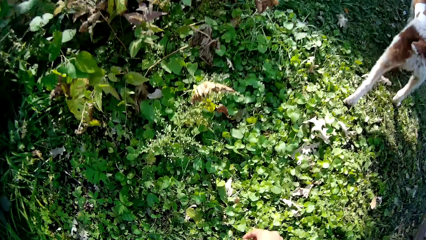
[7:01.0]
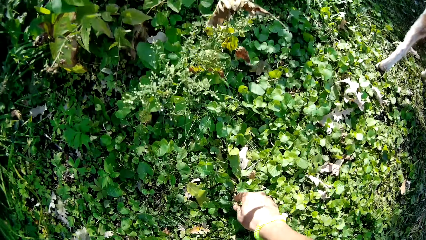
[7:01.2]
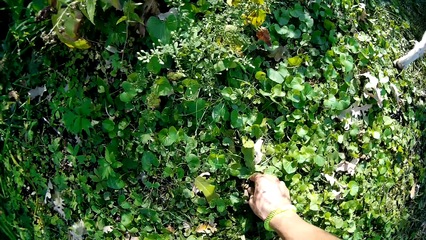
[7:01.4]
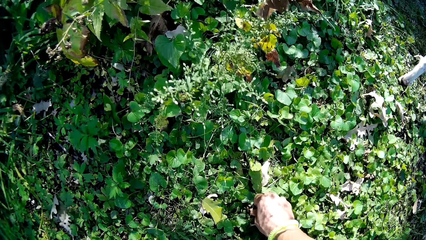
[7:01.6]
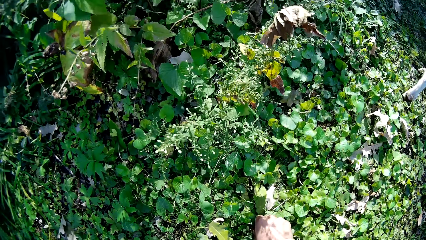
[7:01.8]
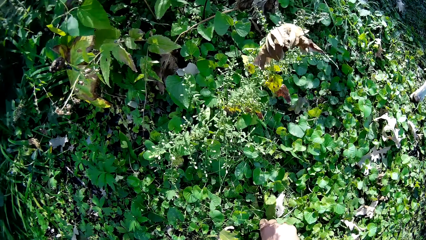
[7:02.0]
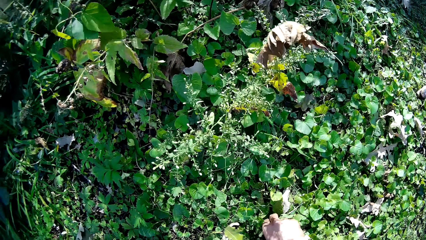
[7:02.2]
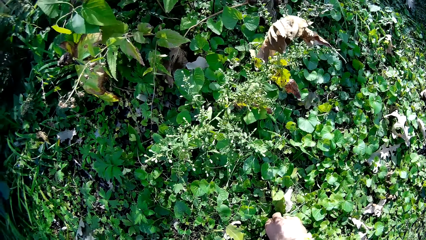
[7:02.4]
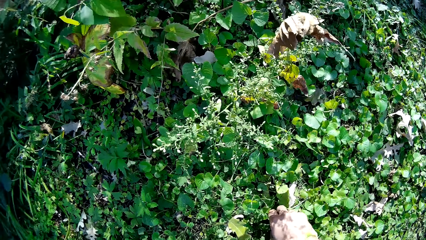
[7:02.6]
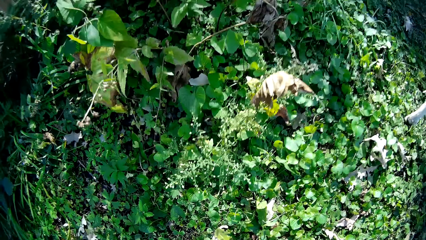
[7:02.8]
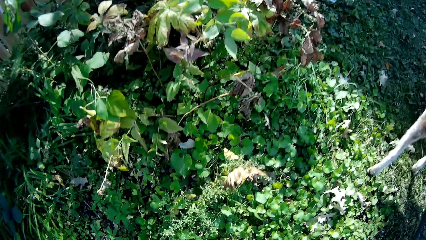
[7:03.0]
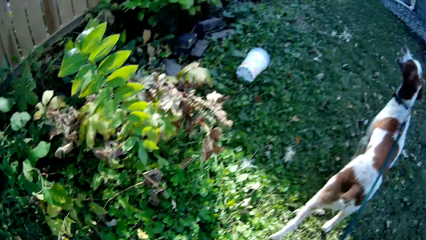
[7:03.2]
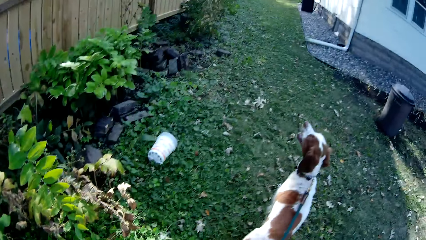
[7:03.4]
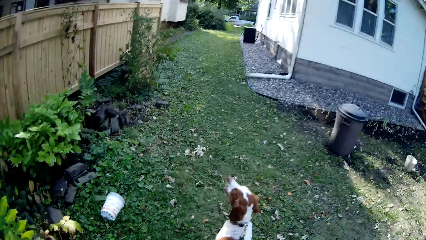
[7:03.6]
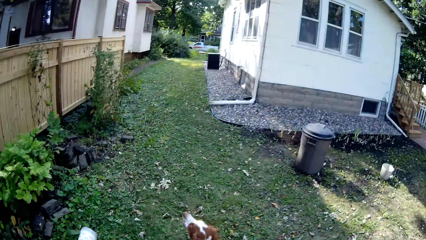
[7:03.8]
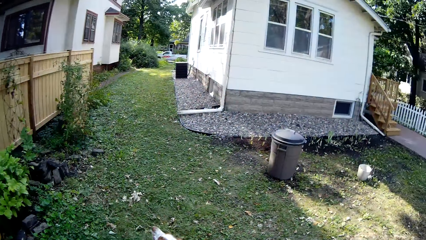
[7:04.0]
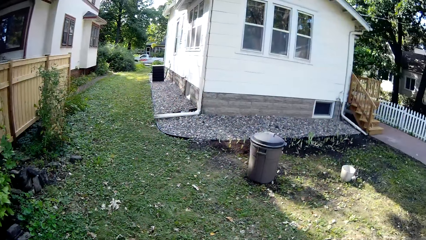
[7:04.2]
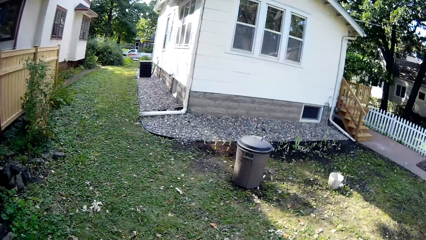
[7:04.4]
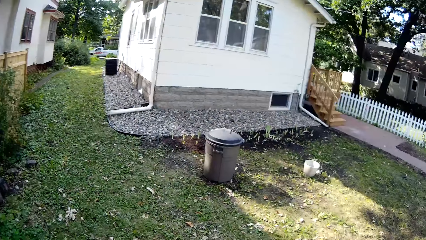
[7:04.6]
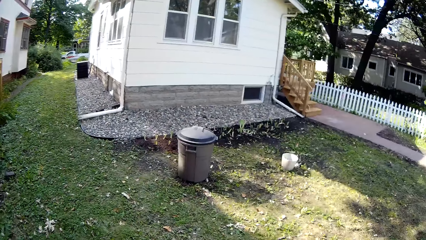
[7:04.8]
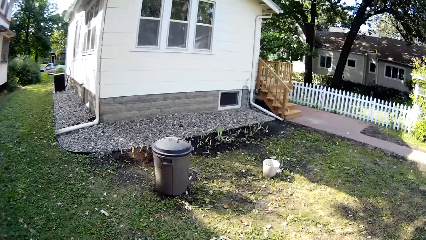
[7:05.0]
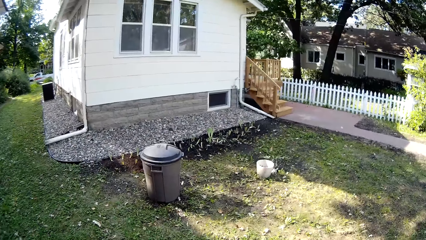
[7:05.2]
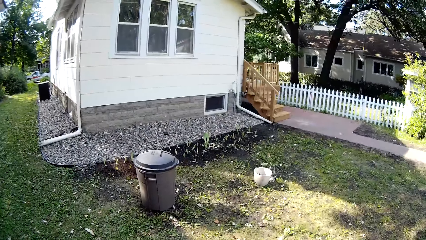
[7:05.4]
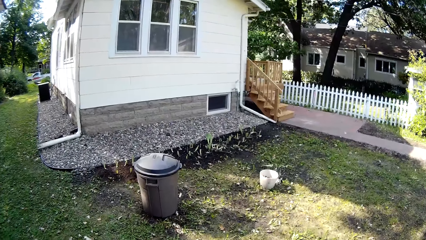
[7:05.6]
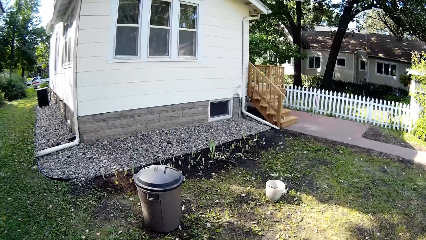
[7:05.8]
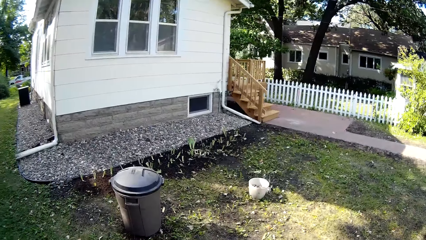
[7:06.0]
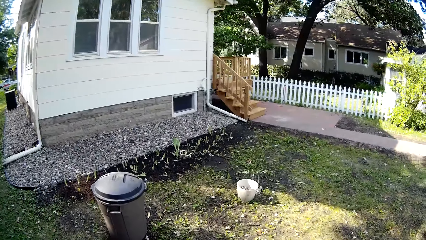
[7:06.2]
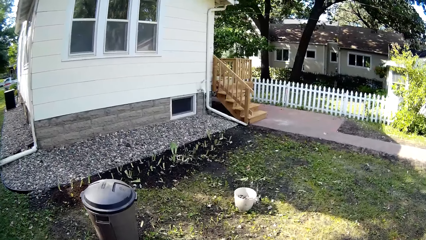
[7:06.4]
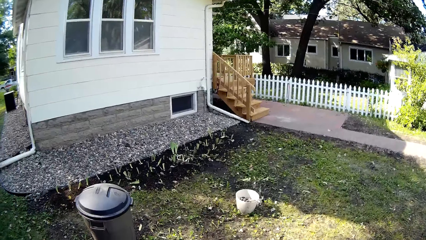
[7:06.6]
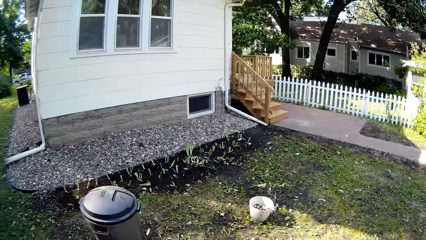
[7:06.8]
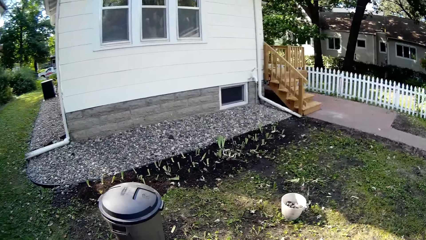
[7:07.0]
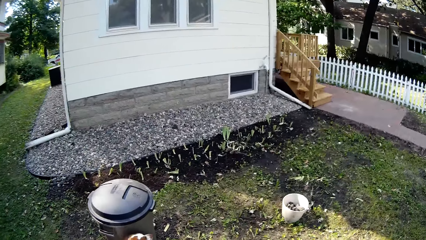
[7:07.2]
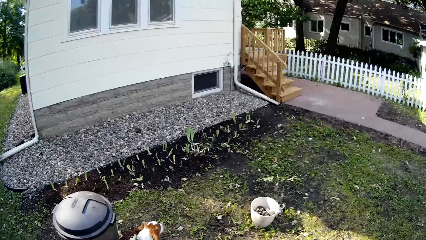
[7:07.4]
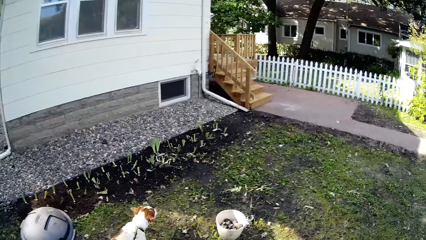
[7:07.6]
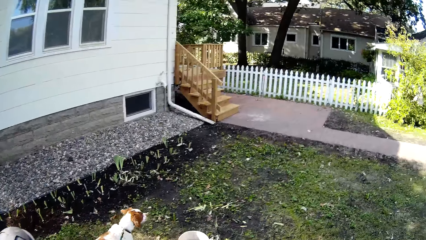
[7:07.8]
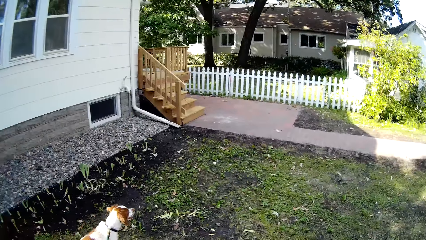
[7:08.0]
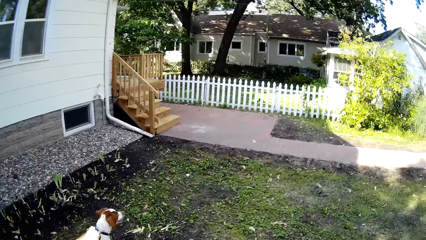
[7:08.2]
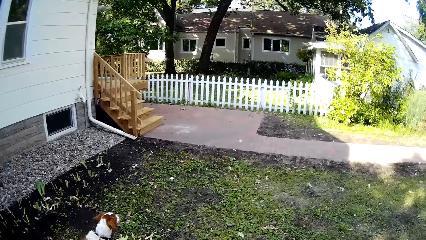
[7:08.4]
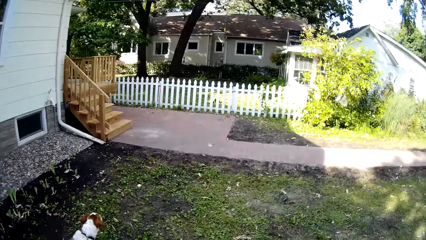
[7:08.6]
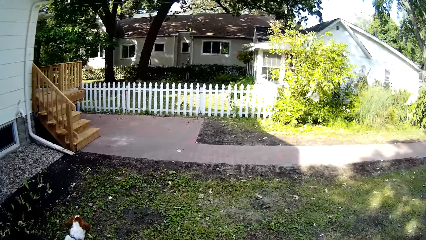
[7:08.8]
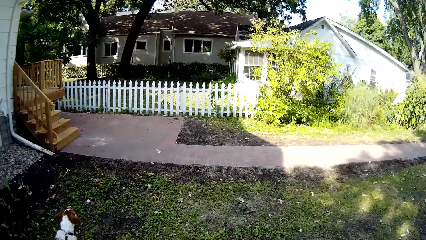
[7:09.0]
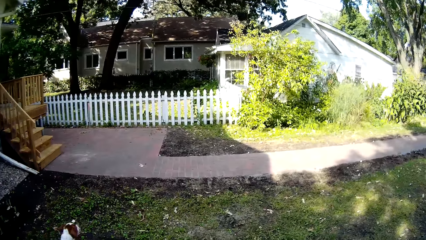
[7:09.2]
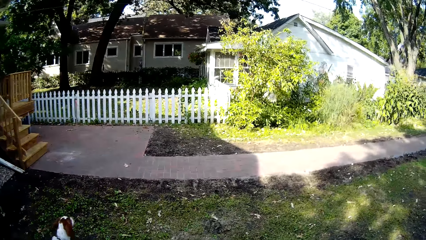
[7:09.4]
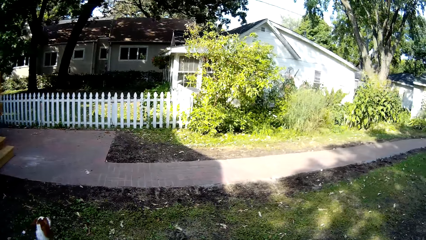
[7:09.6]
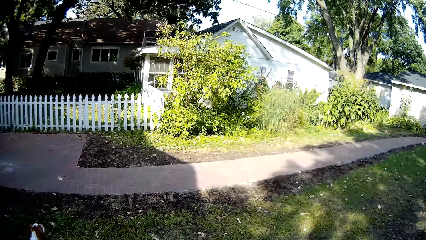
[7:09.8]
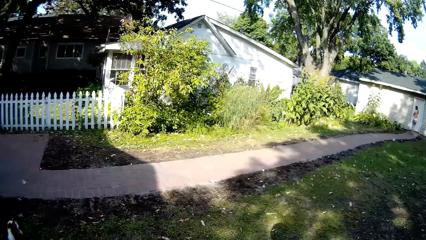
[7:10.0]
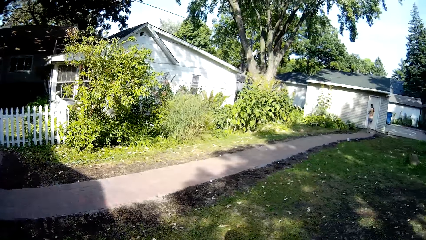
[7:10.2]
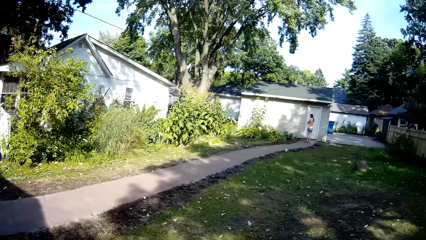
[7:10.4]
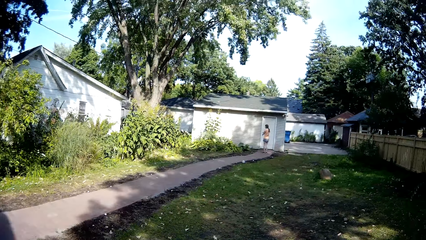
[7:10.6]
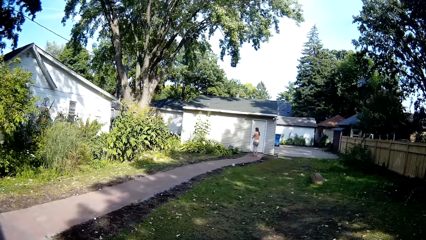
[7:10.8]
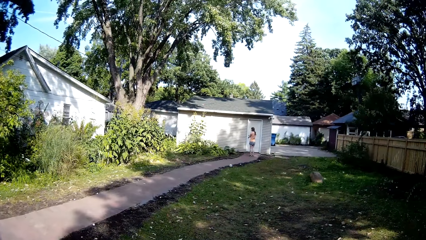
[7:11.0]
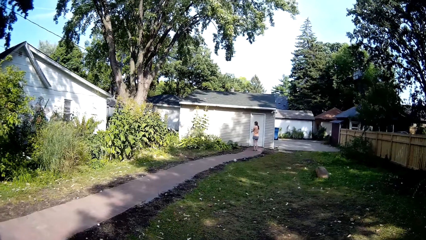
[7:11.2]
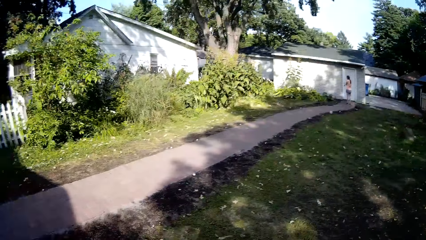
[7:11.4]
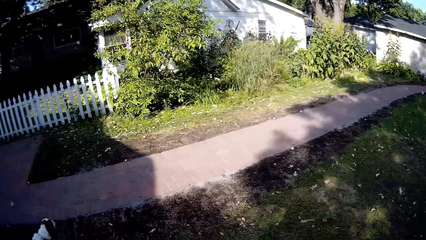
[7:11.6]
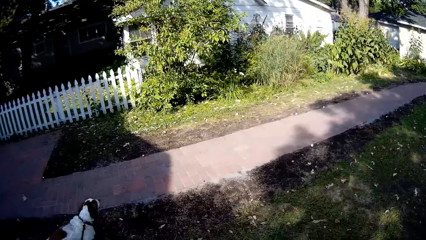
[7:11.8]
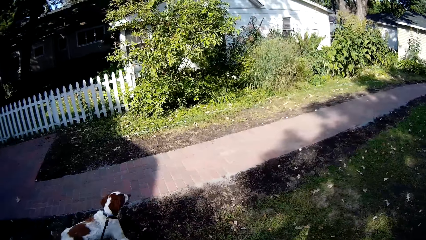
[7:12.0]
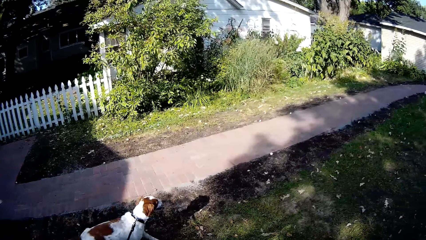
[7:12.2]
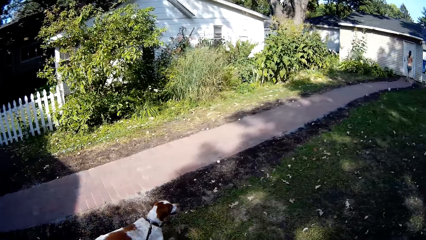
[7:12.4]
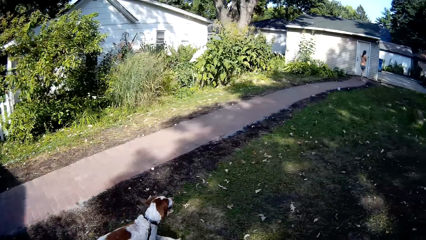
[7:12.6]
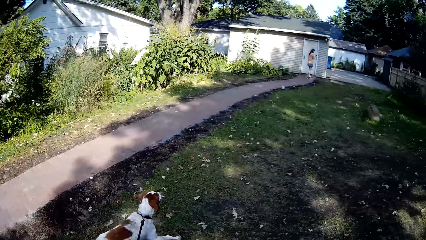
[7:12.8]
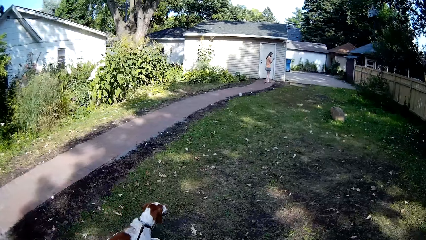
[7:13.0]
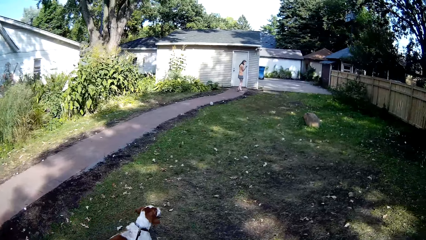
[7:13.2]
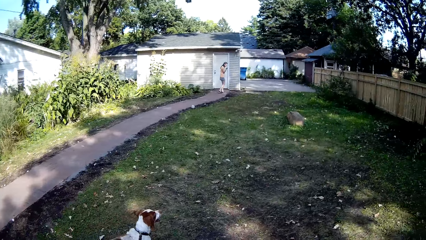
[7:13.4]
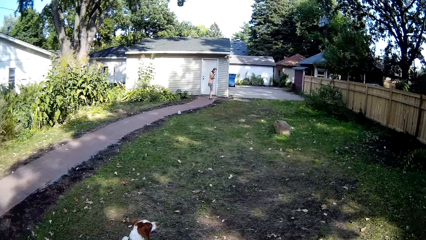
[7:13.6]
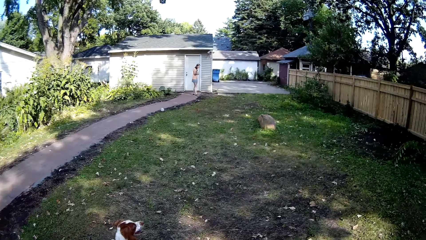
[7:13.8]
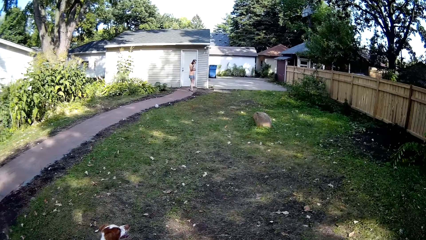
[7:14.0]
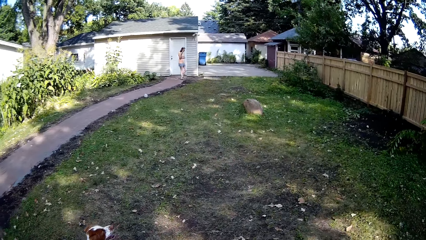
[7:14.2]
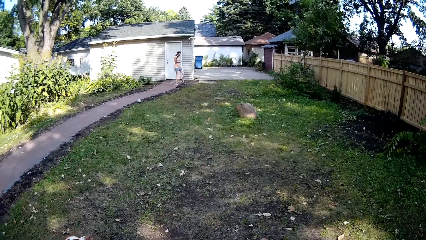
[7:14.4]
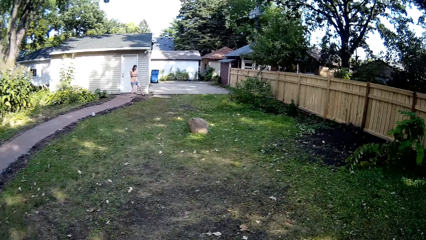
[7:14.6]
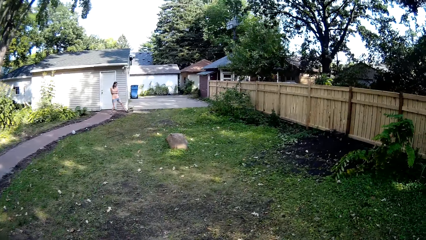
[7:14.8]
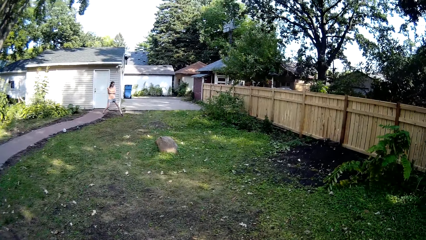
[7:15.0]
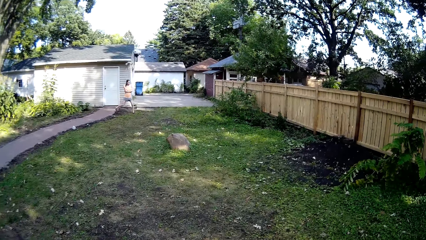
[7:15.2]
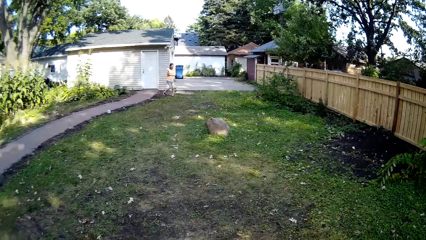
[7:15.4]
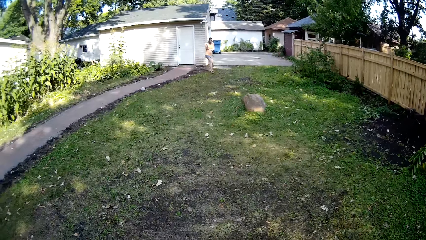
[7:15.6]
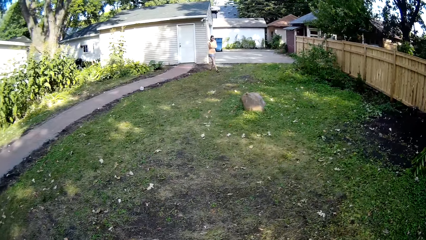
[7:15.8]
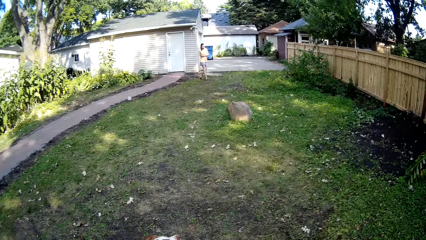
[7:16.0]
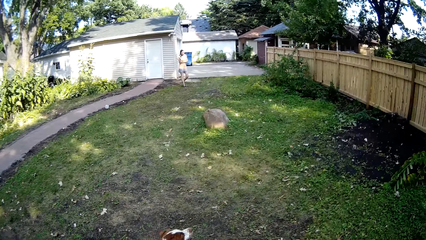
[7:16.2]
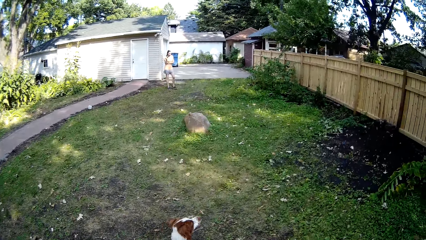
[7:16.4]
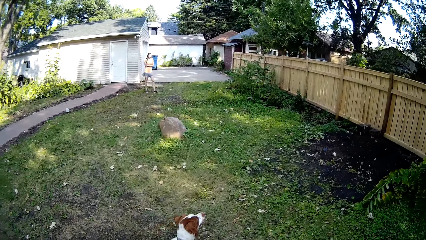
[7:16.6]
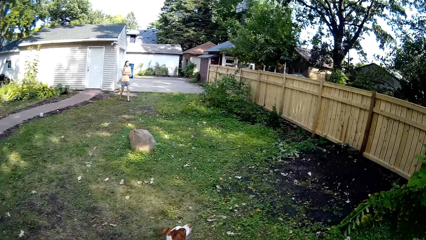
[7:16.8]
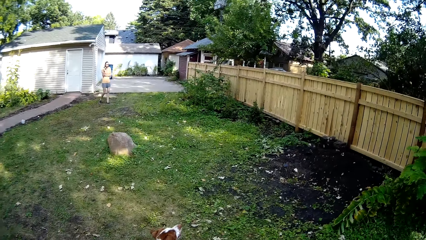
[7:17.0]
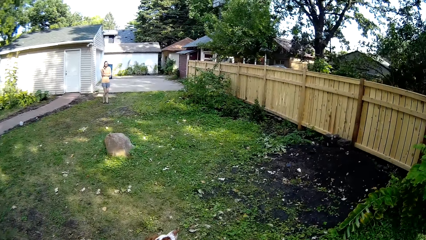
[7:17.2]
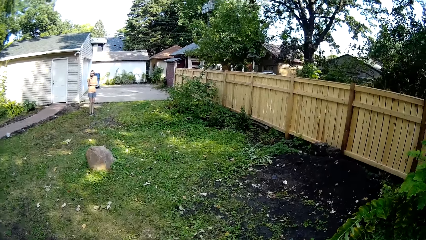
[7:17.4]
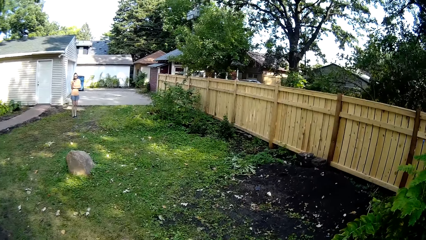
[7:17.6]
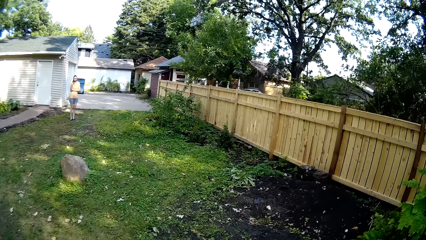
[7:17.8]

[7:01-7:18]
The camera wearer picks something in the plants. They look around. They walk the dog around the backyard. A woman stands at the doorstep. The woman walks around.
